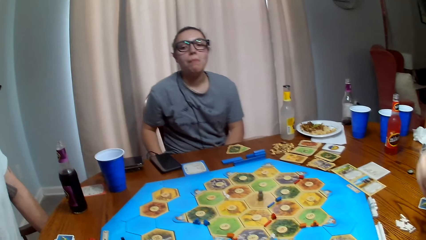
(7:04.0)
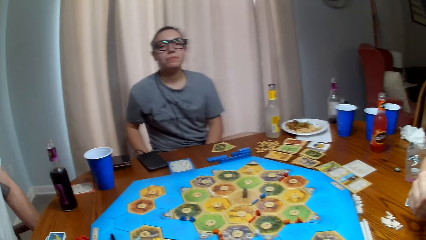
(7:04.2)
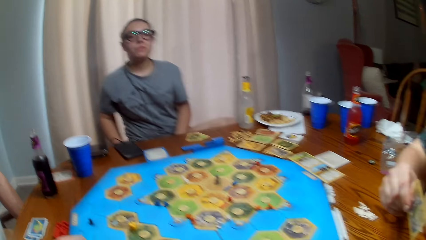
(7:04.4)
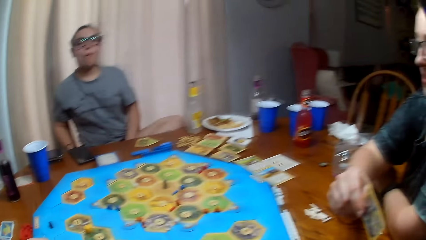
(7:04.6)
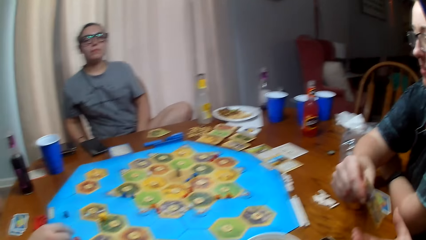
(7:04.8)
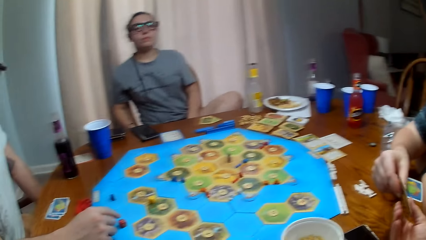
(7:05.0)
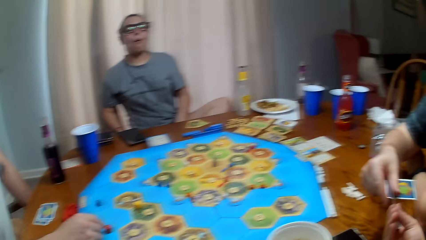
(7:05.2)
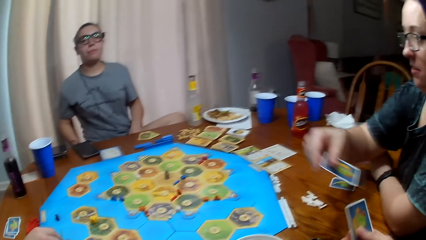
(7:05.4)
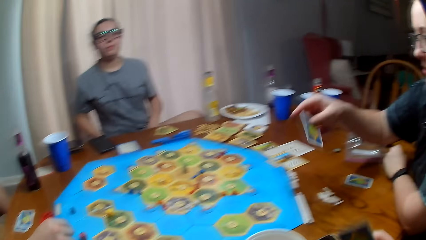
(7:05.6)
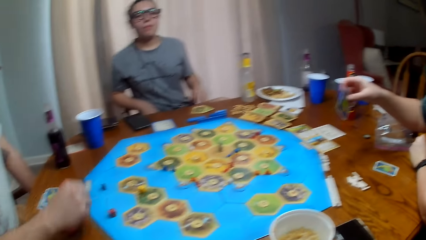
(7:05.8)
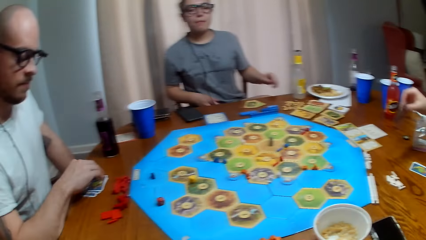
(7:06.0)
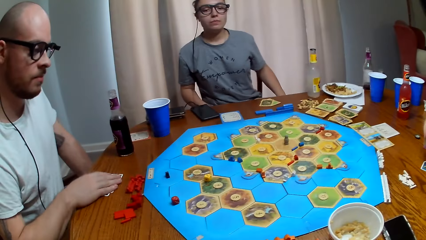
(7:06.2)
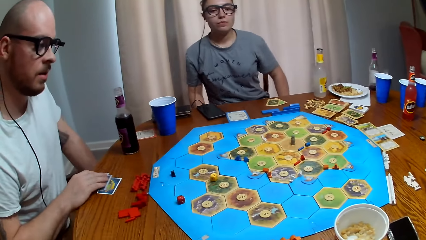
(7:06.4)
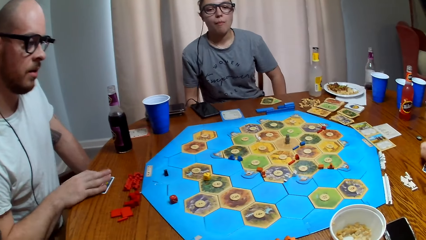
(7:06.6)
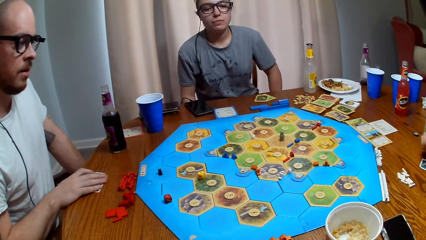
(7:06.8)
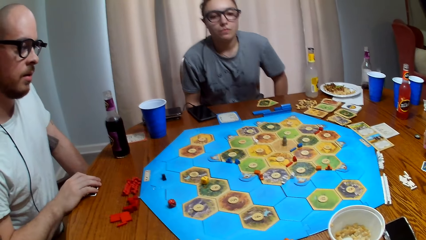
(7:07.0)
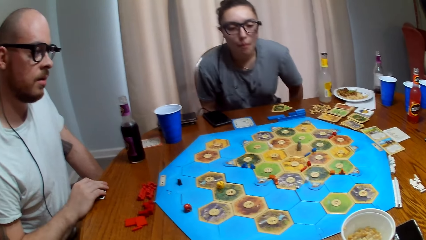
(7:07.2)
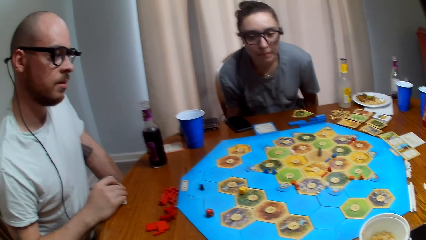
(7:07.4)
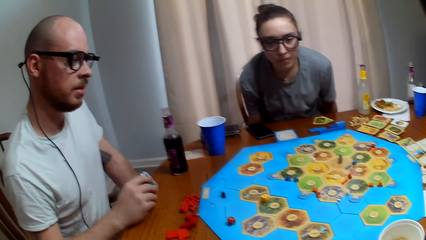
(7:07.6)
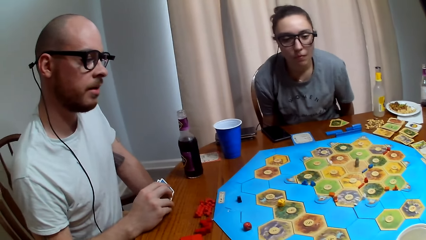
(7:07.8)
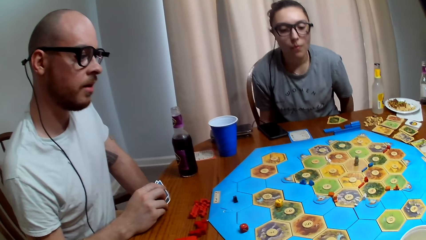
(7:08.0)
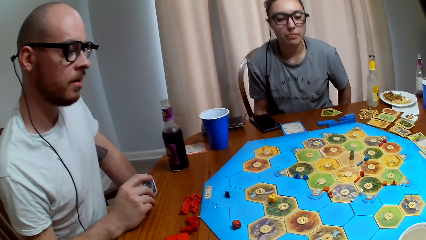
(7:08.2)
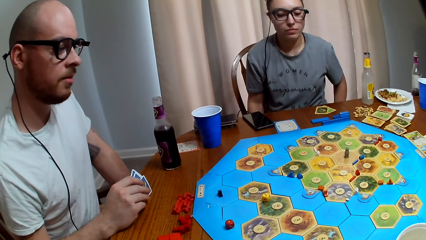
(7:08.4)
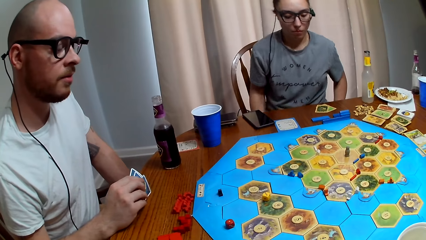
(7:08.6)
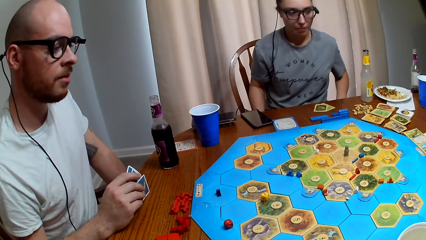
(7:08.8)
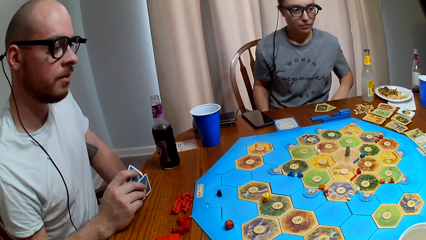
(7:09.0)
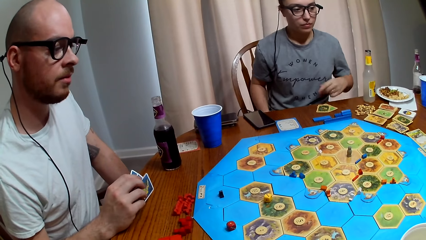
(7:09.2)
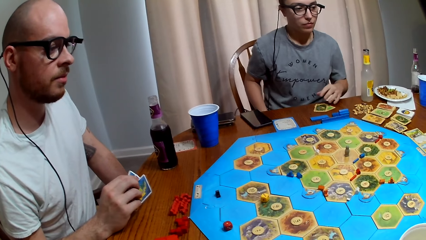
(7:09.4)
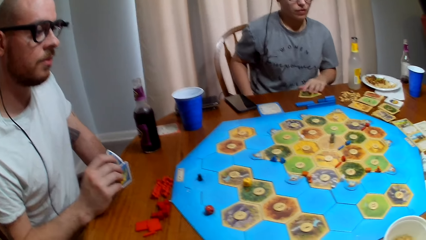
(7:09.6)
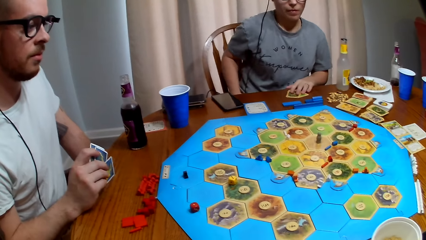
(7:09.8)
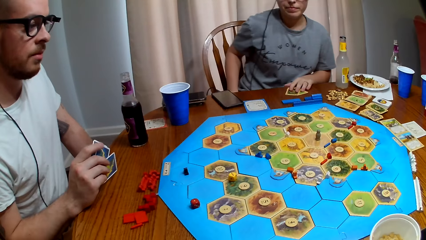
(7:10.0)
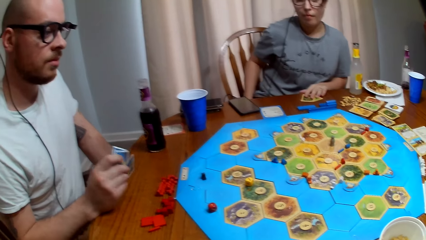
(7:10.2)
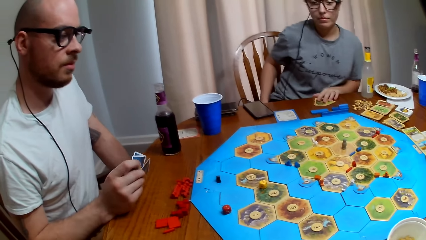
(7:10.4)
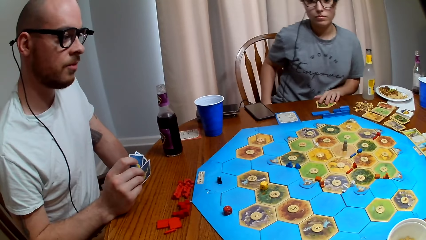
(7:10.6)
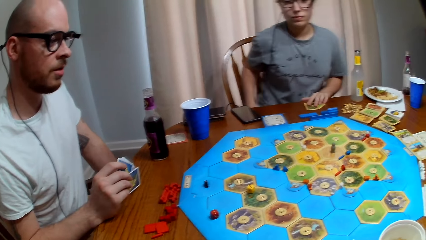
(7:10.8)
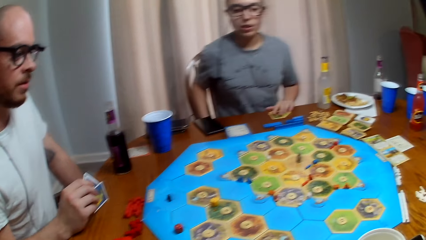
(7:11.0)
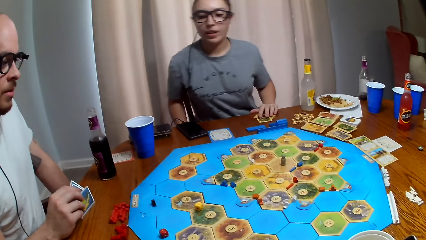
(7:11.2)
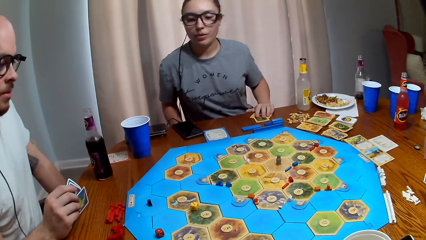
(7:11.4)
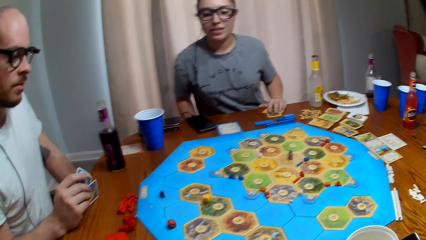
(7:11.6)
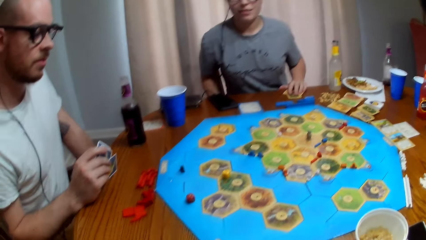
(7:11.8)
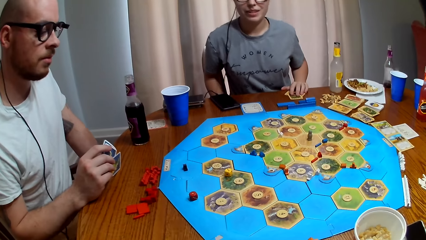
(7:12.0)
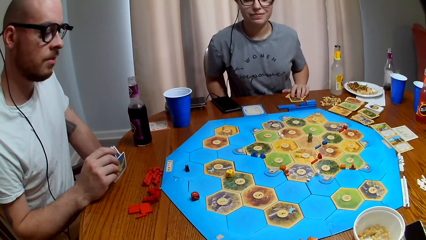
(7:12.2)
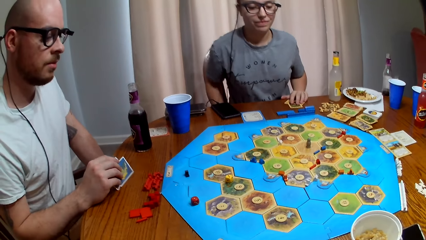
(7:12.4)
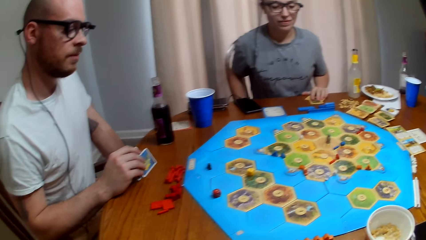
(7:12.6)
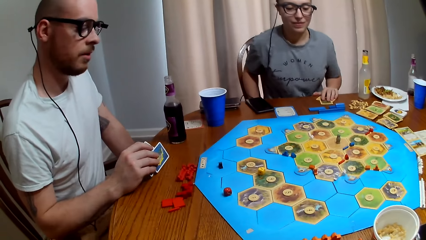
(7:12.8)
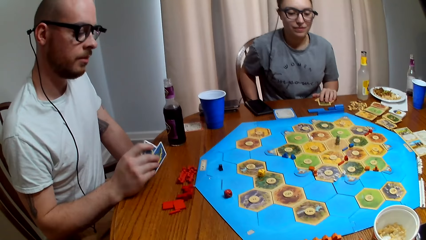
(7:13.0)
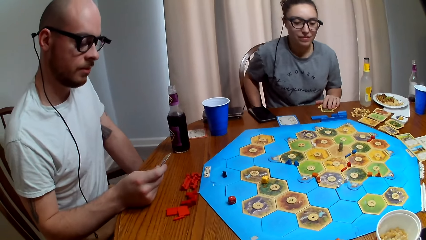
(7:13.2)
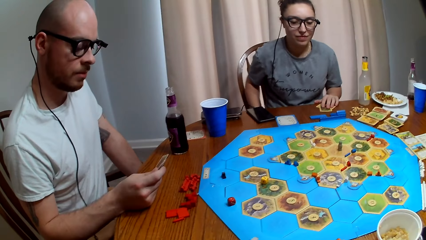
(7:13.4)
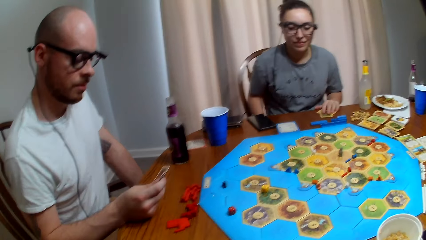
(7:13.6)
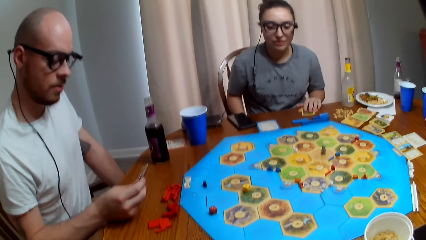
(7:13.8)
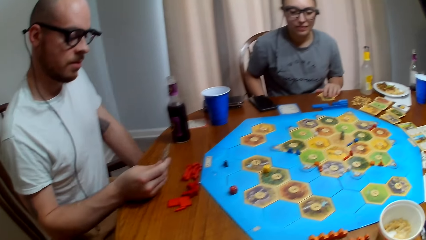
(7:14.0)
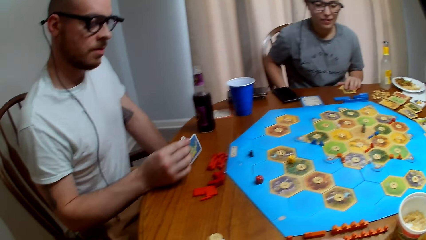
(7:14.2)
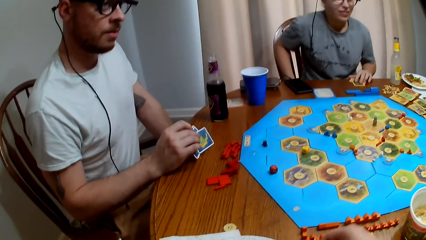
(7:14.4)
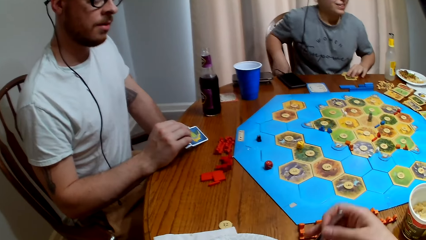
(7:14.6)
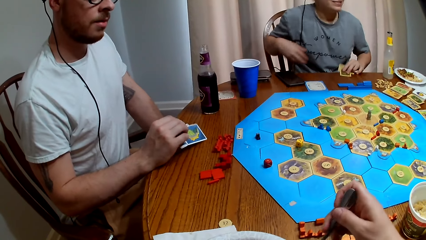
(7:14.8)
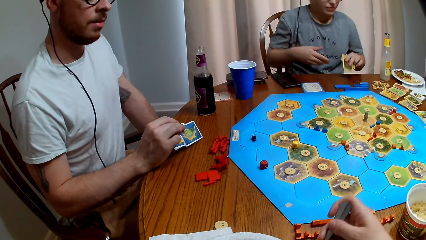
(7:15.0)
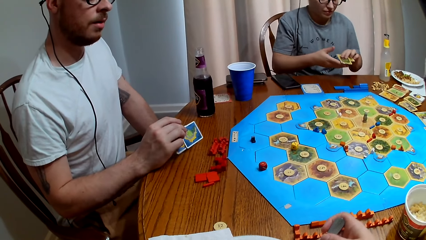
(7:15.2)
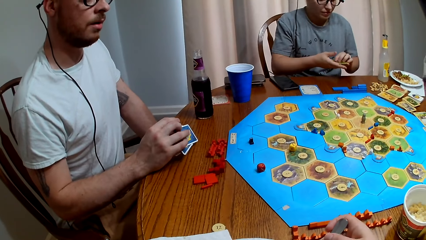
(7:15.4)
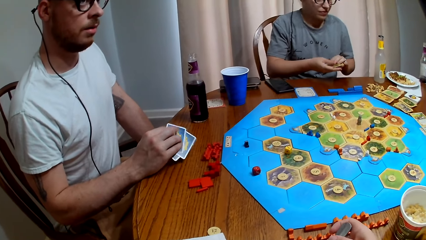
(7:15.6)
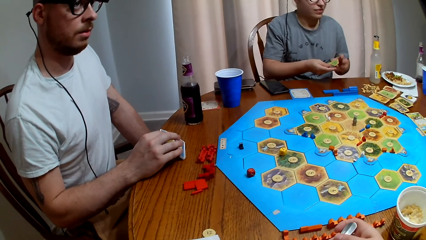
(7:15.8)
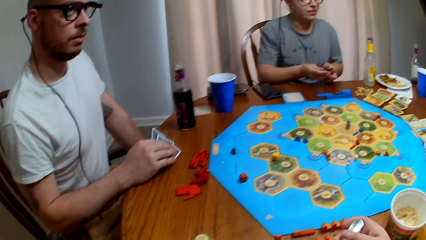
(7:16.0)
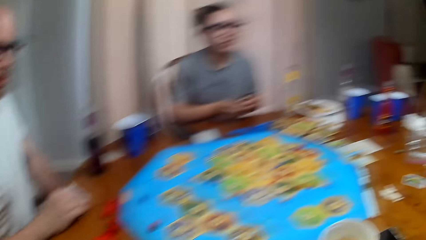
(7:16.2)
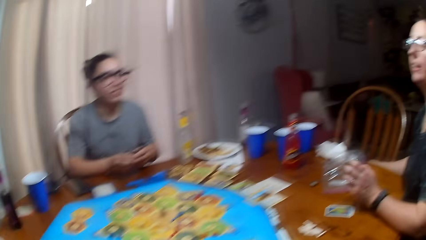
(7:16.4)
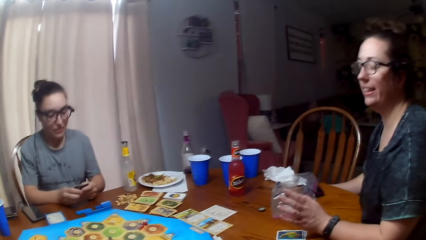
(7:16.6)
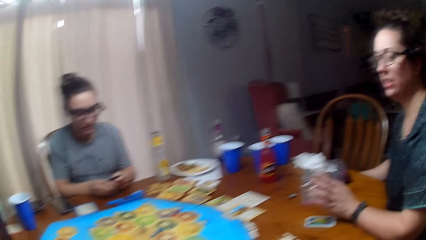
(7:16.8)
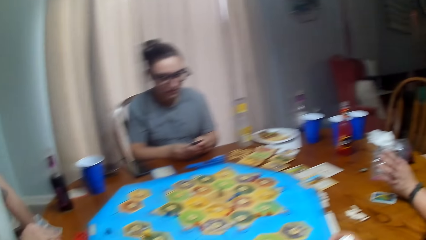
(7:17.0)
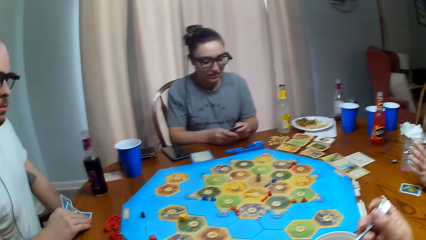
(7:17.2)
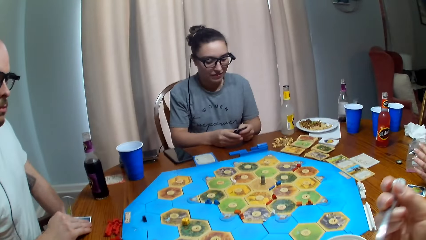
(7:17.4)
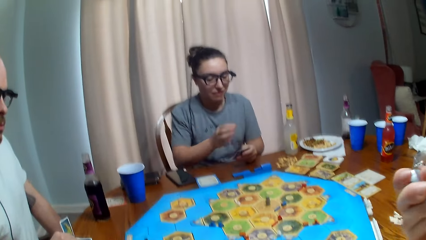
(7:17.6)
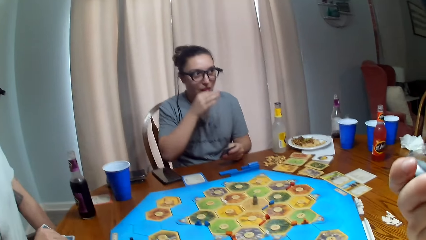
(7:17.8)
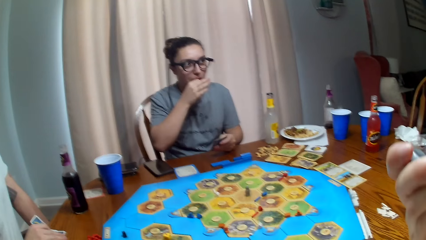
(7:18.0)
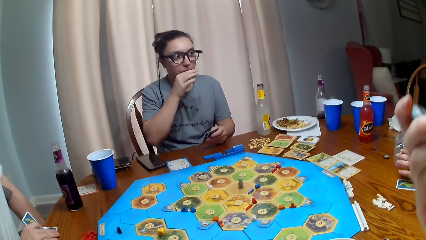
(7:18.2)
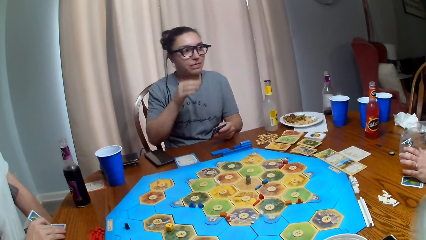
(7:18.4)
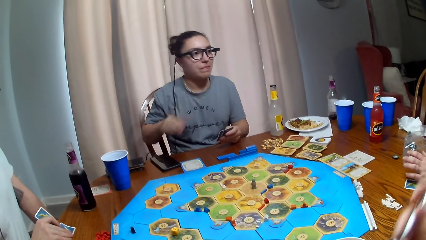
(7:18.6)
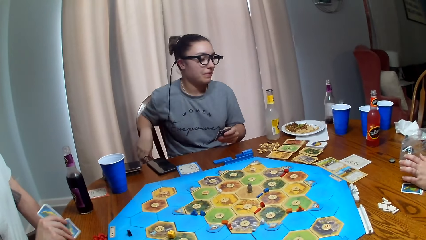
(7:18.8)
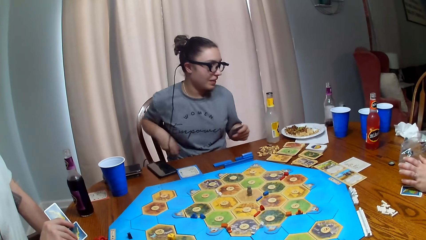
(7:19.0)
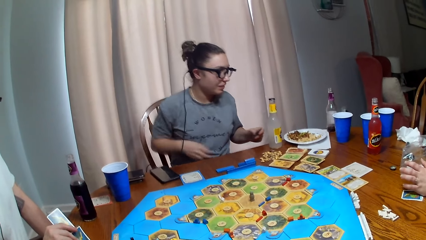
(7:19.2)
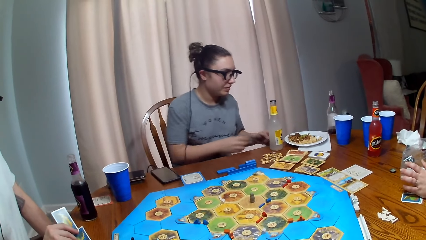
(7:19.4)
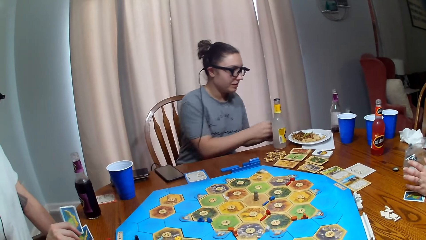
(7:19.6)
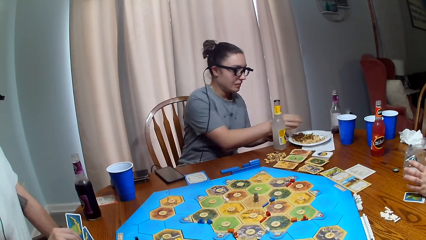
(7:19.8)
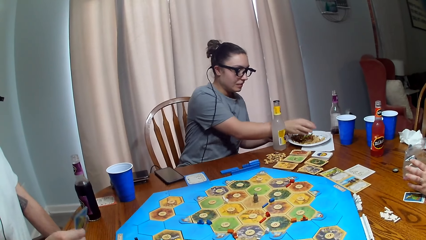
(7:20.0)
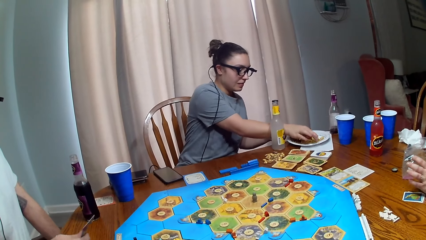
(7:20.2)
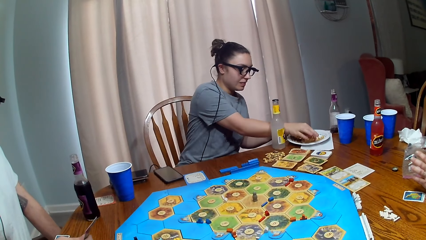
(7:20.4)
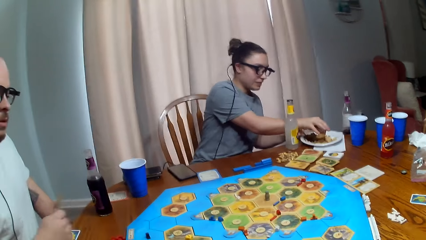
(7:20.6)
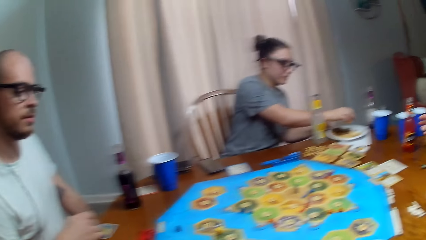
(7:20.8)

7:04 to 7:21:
A person gives cards to the camera wearer. Another person picks up cards. The camera wearer talks. The first person talks. The camera wearer takes a bite of his food.
